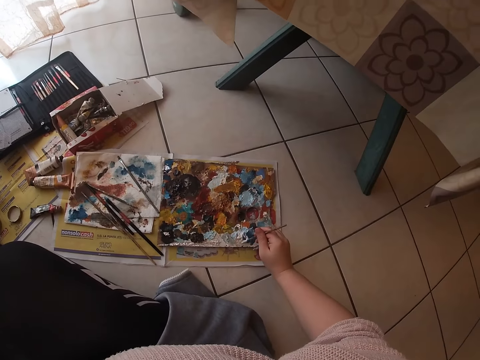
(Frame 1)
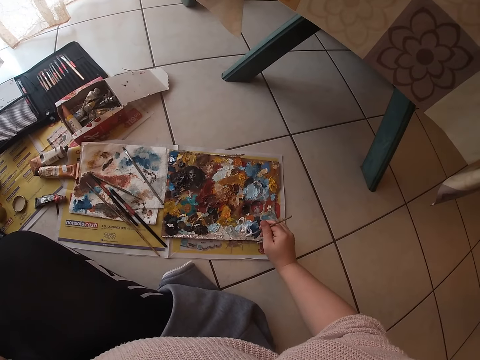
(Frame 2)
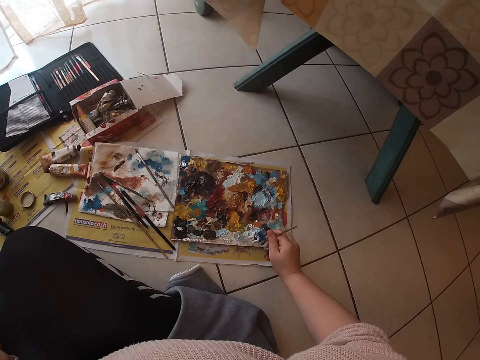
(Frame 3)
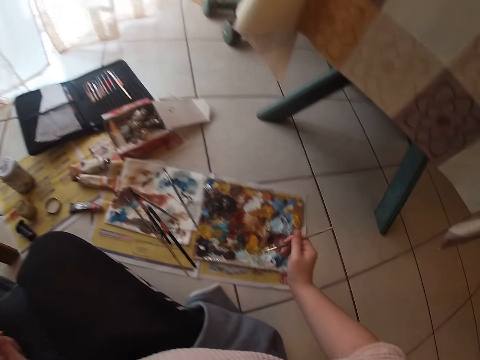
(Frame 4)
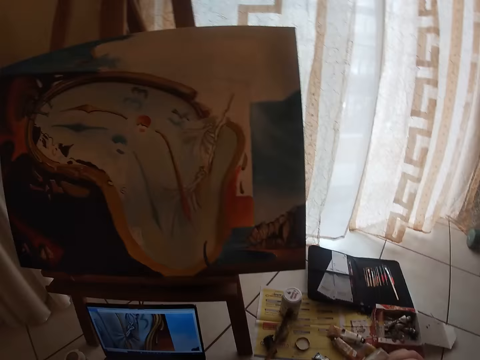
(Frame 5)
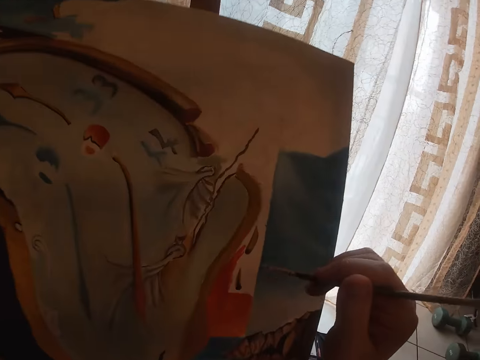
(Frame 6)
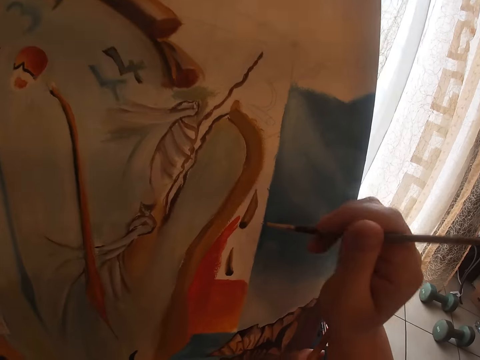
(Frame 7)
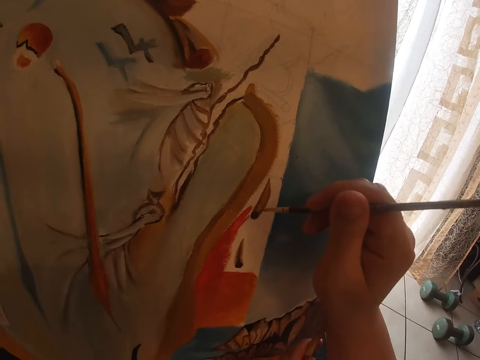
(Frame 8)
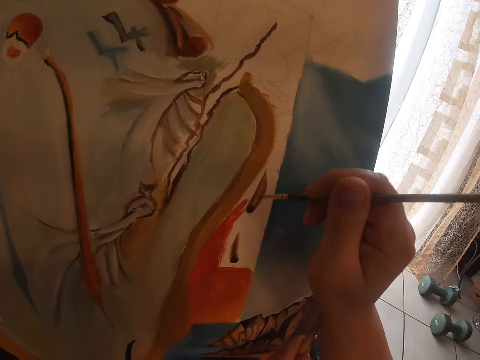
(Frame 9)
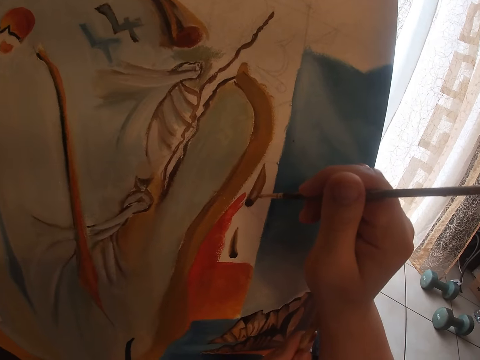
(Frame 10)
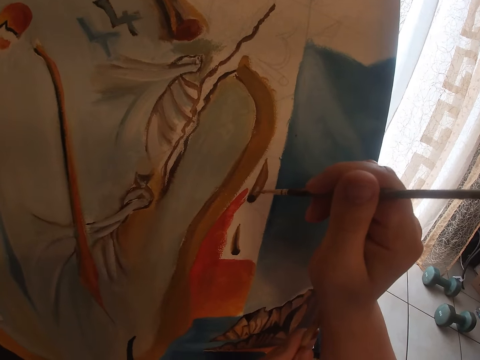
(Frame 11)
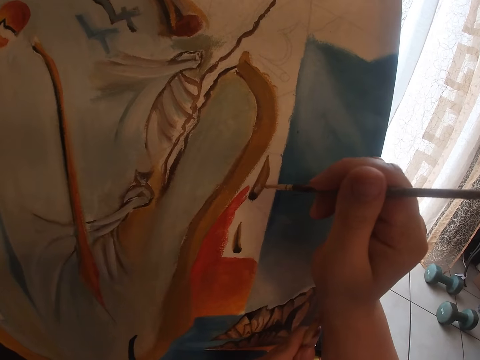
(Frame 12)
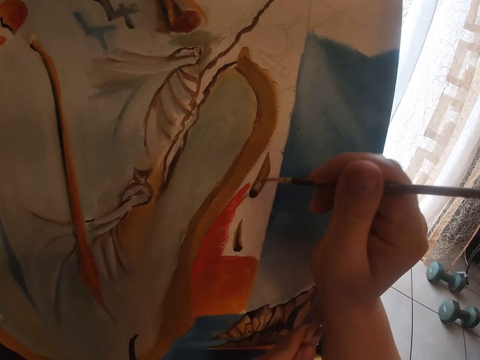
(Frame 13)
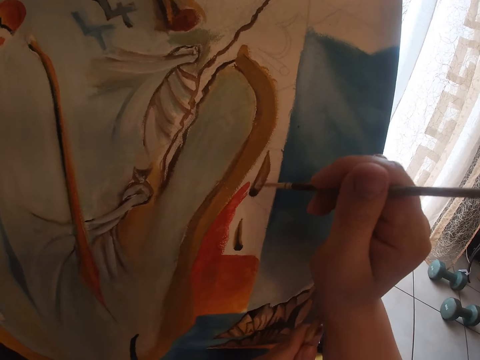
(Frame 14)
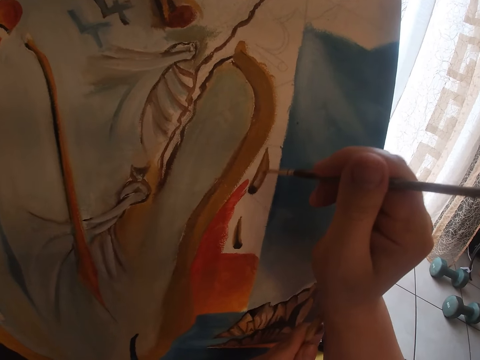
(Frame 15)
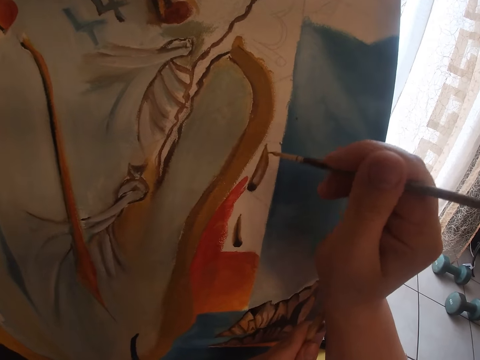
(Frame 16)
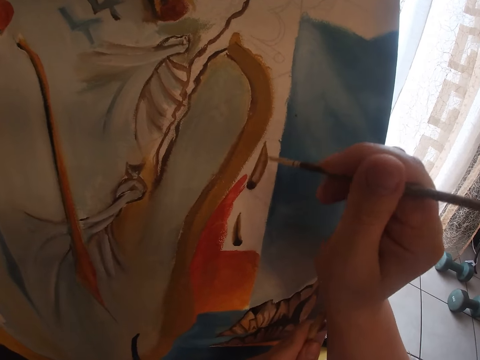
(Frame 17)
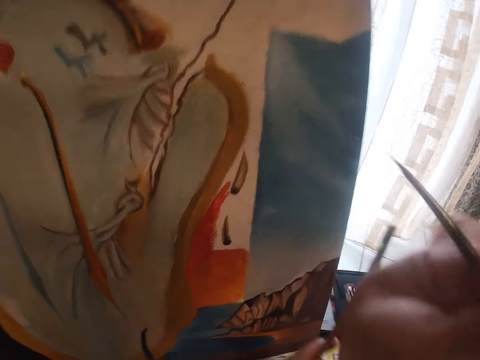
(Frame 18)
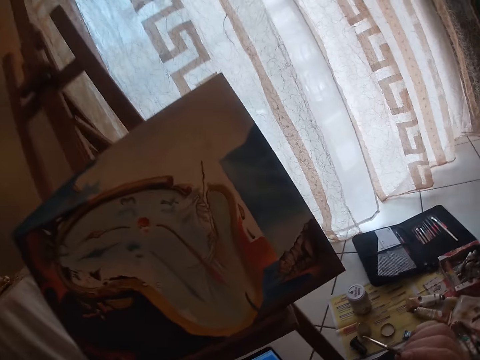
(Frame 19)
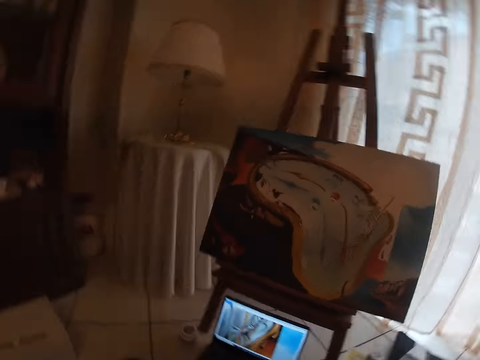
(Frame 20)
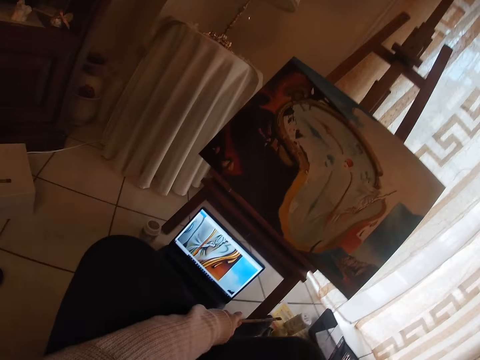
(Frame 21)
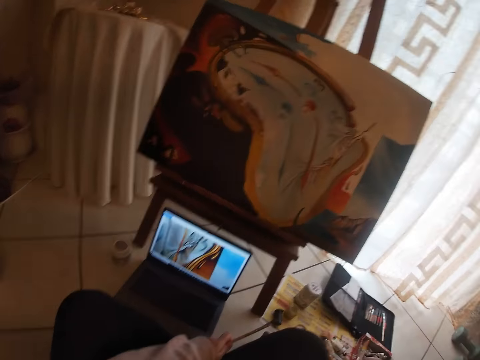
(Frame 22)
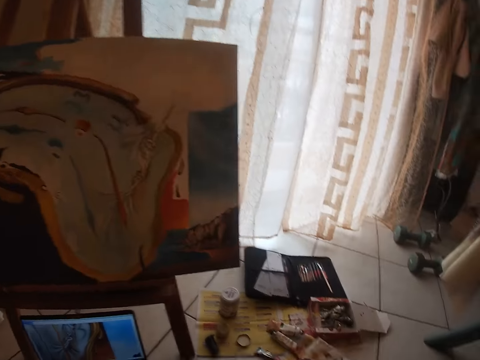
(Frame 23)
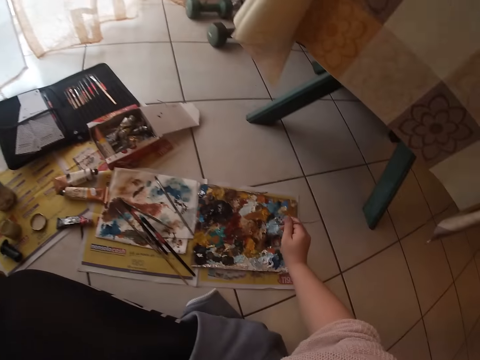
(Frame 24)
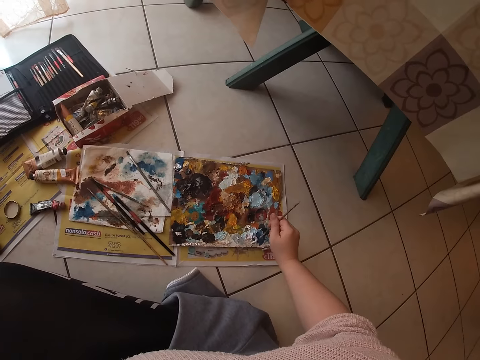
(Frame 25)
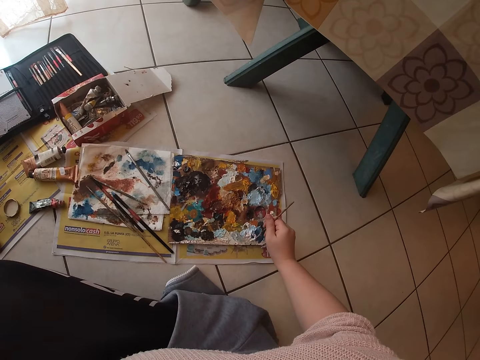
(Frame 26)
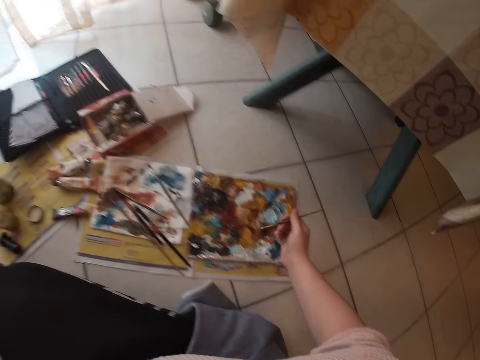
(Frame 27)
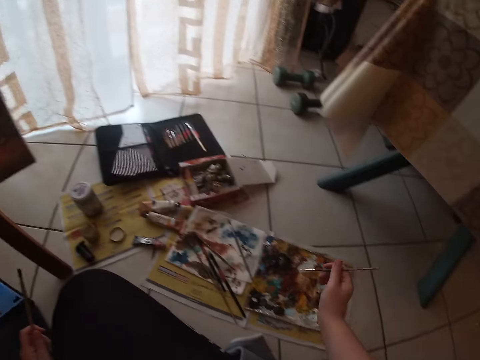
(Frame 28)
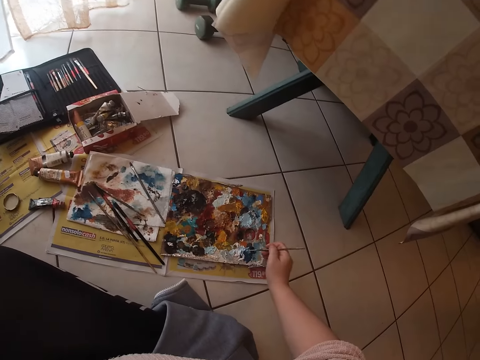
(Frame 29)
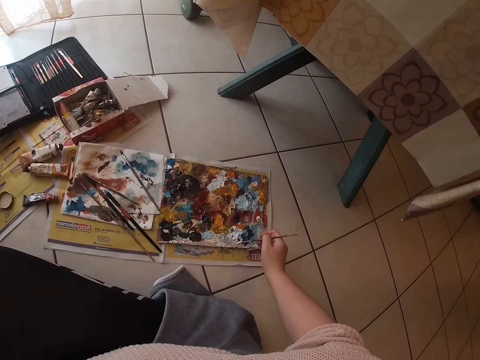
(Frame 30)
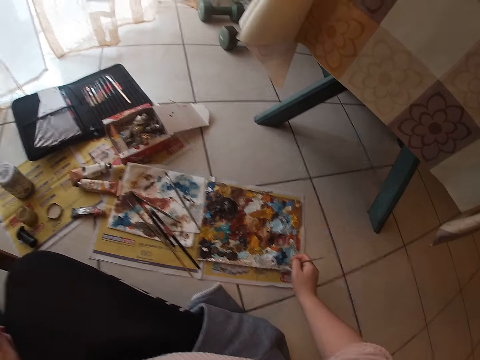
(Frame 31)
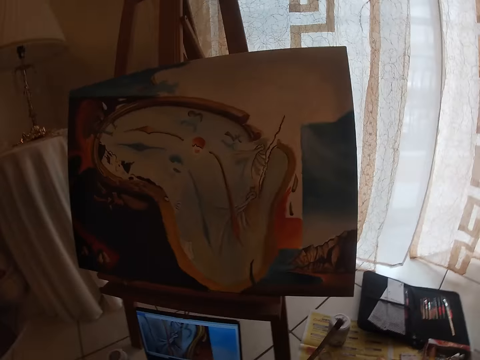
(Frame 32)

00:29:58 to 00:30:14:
The camera wearer dabs paint on the palettes with the small detail brush. They paint on the canvas. They stop painting the drawing. They dab paint on the palettes with the small detail brush.

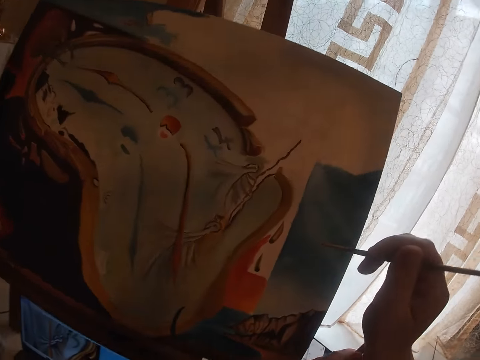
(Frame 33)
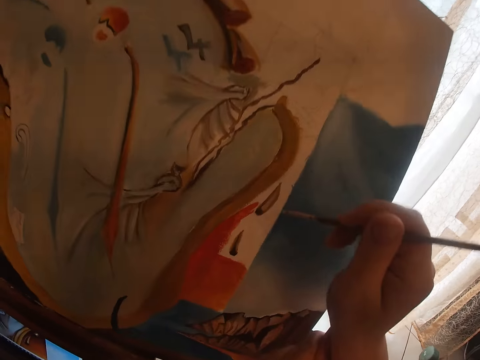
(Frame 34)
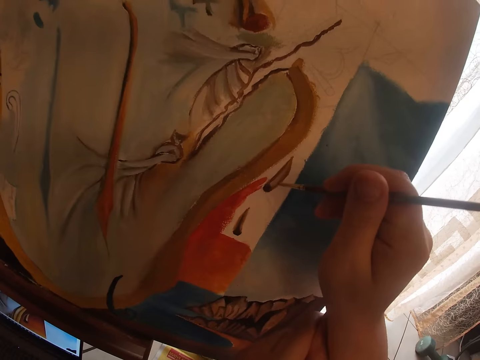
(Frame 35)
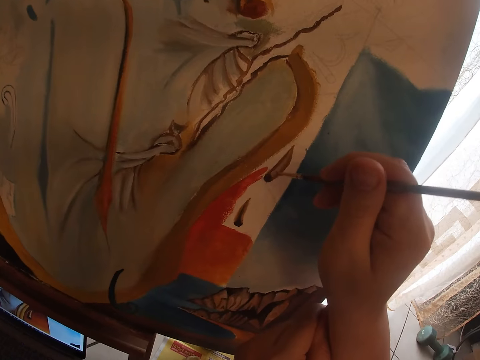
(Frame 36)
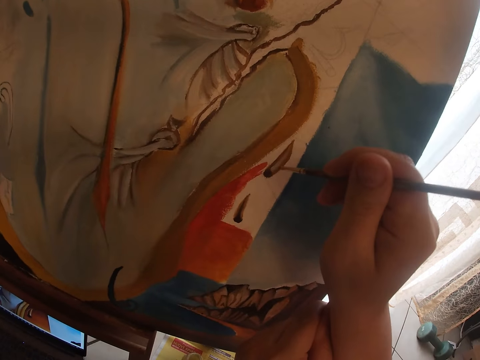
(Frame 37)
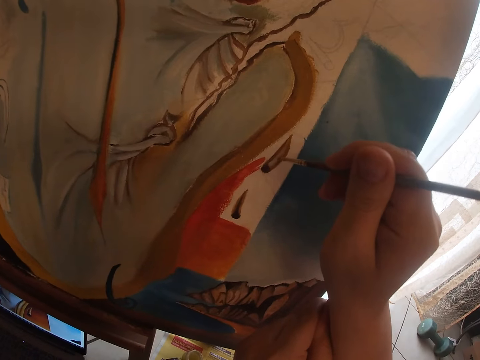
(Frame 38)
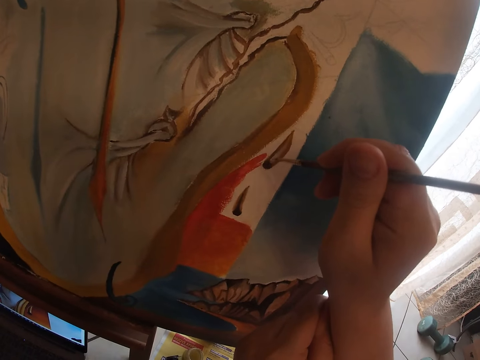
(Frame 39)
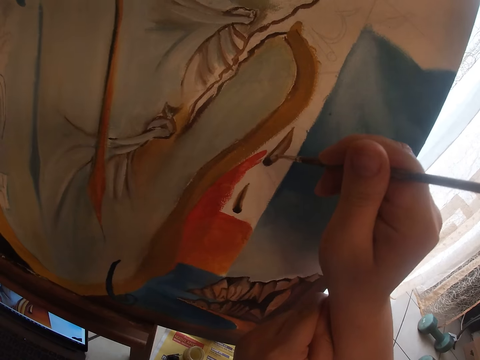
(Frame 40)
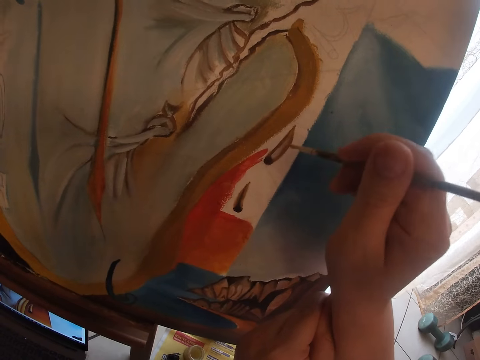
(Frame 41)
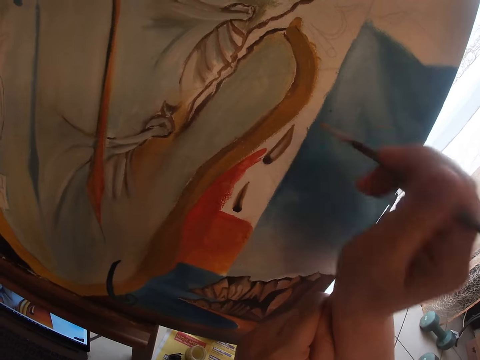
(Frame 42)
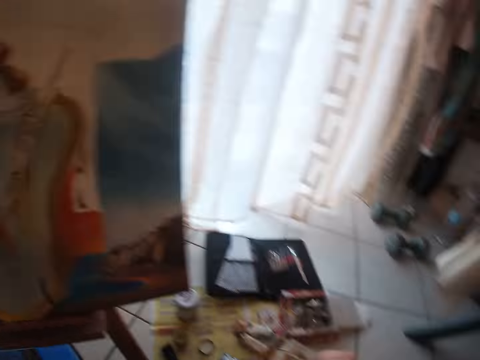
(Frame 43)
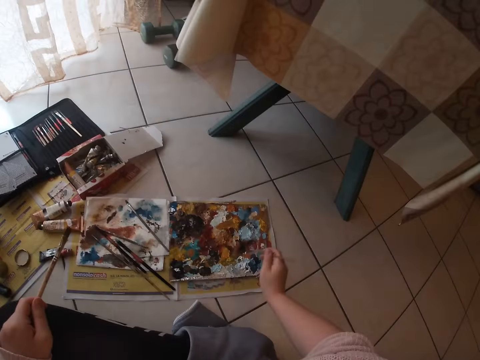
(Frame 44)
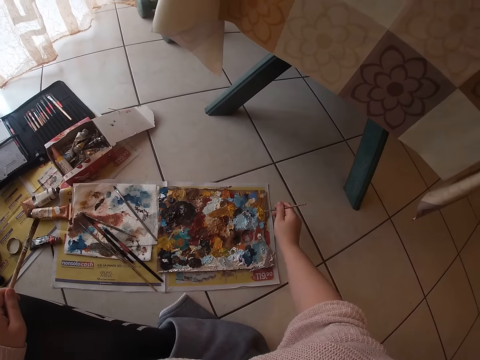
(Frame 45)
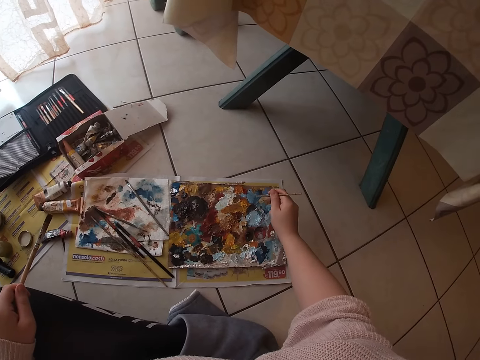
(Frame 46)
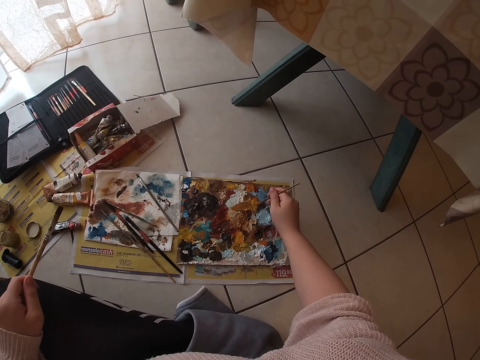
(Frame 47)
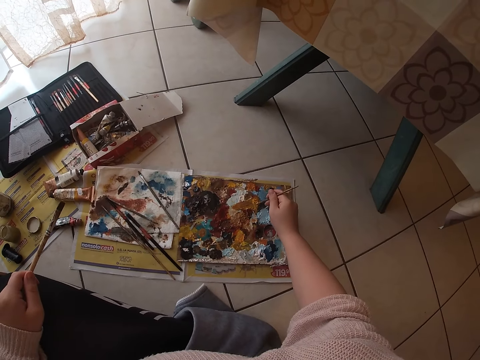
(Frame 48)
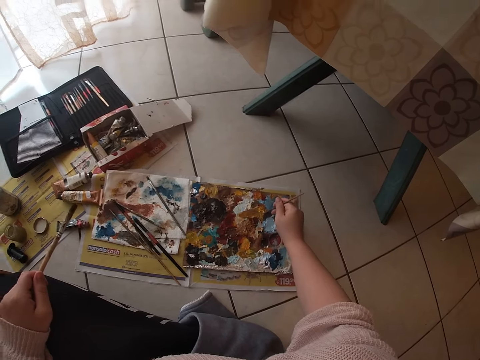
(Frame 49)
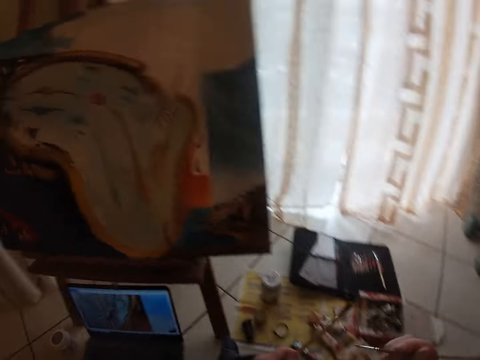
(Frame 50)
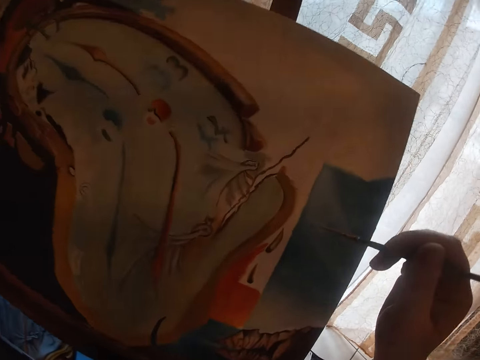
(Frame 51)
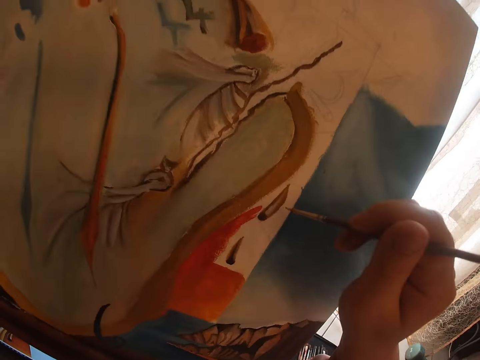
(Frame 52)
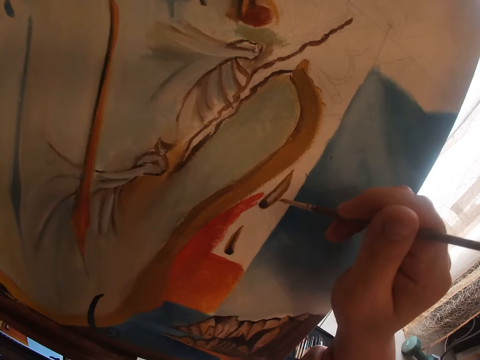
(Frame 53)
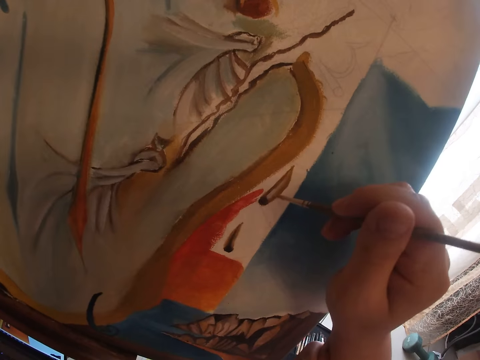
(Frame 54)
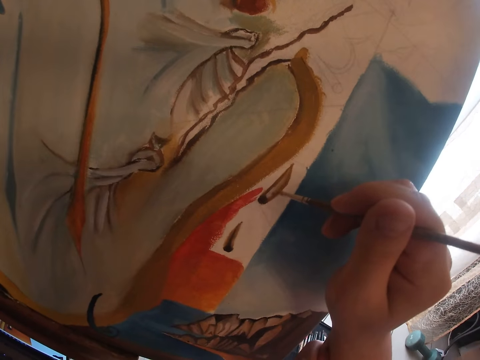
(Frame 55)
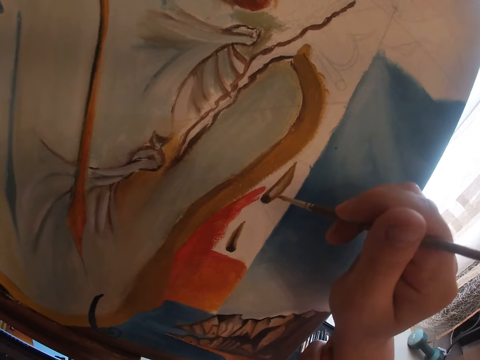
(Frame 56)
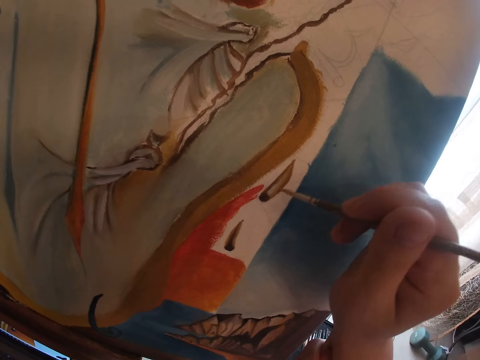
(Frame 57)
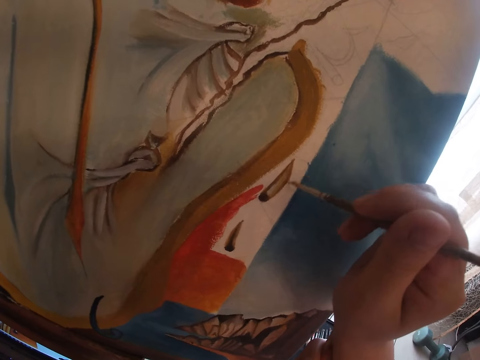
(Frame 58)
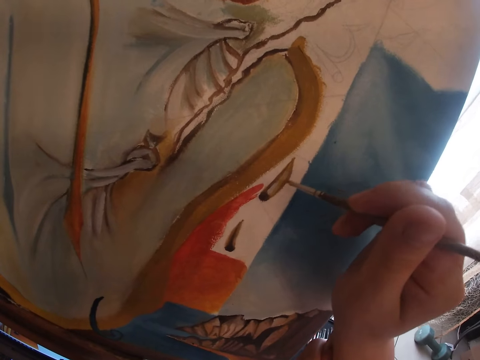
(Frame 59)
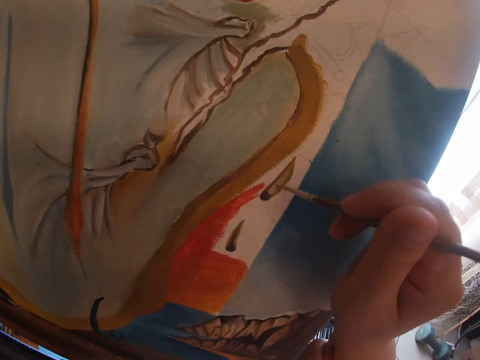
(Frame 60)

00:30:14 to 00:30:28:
The camera wearer paints on the canvas. They stop painting the picture. They dab paint on the palettes with the small detail brush. They paint on the canvas.
